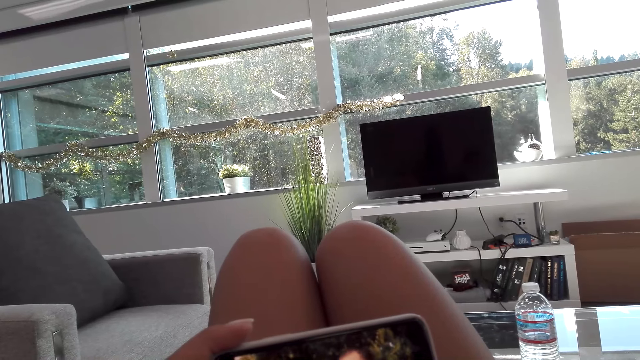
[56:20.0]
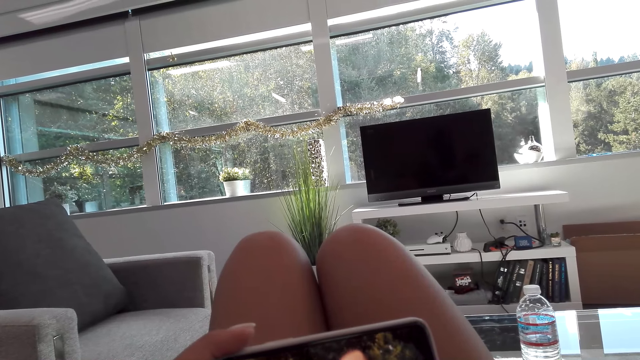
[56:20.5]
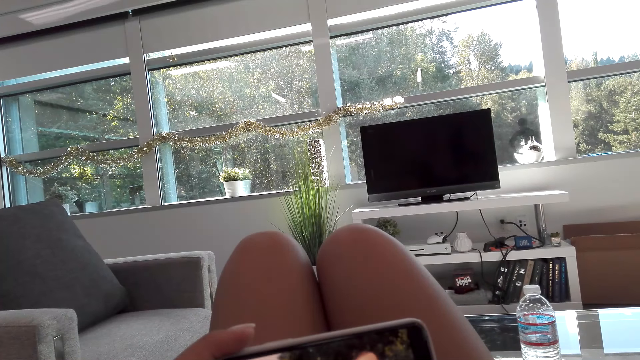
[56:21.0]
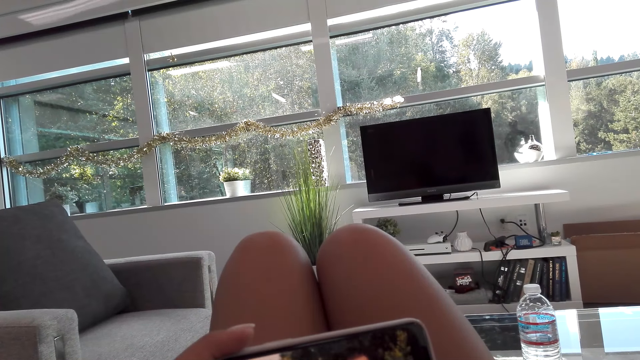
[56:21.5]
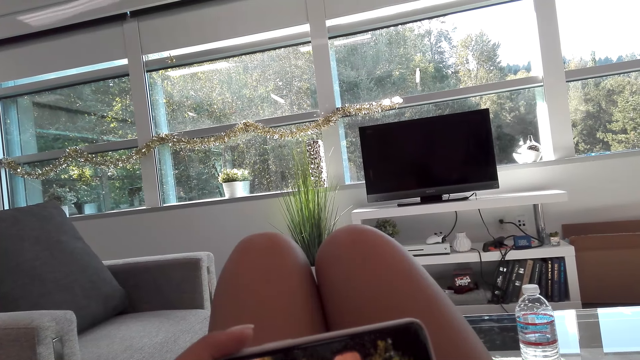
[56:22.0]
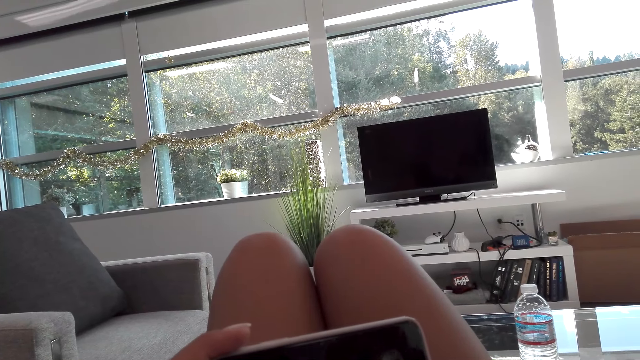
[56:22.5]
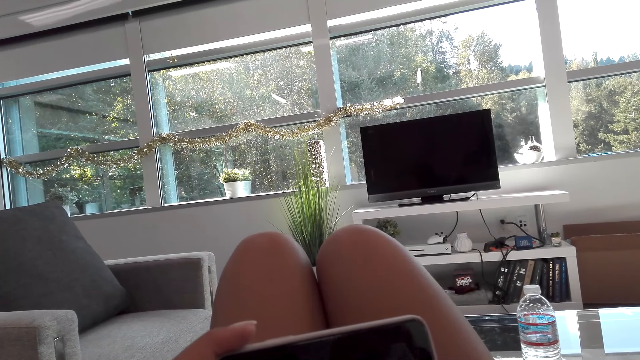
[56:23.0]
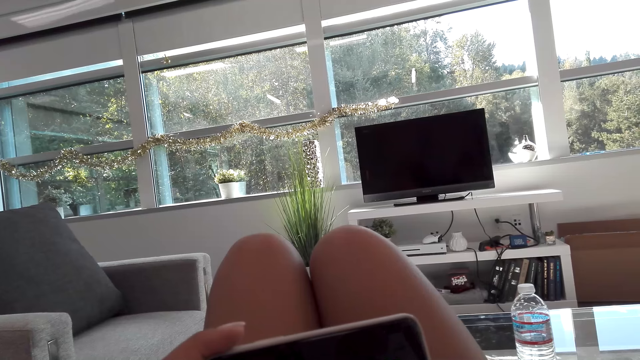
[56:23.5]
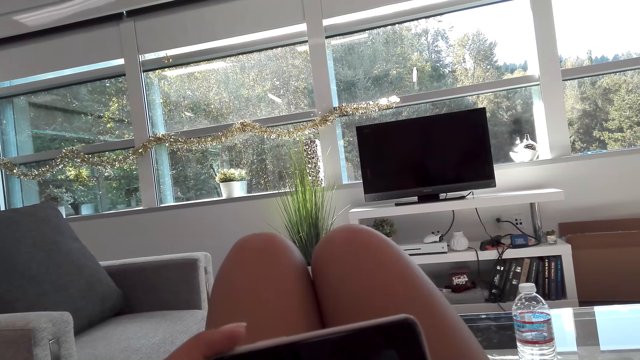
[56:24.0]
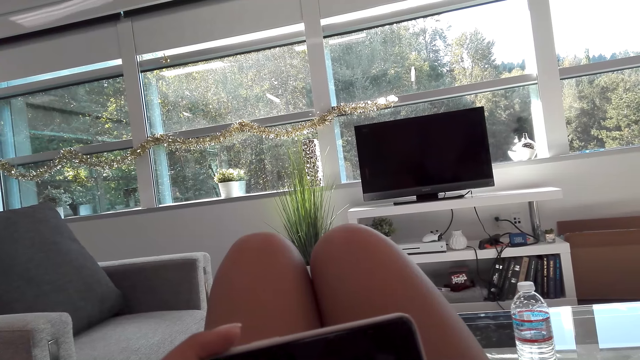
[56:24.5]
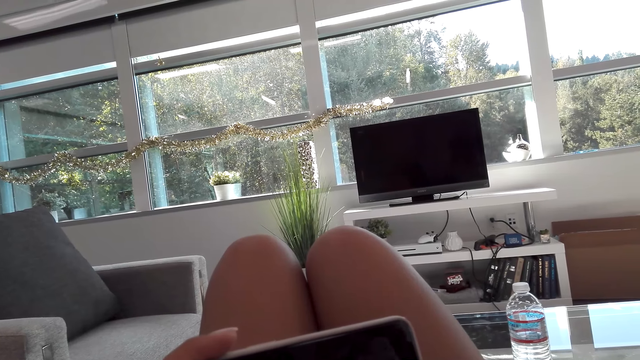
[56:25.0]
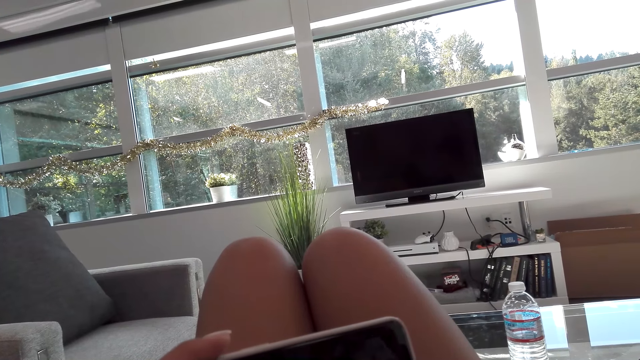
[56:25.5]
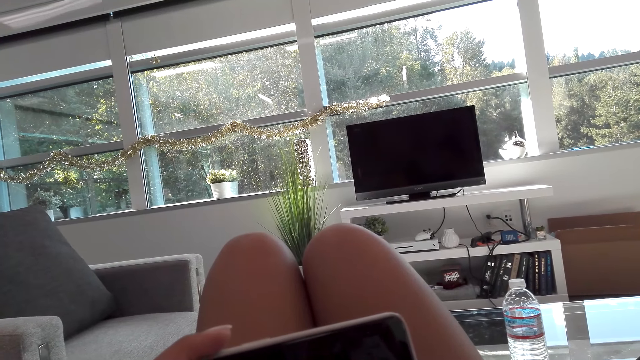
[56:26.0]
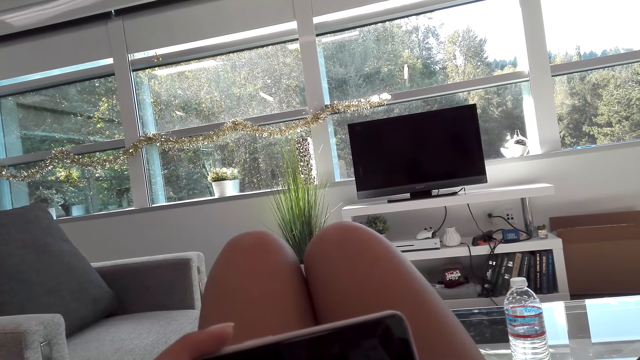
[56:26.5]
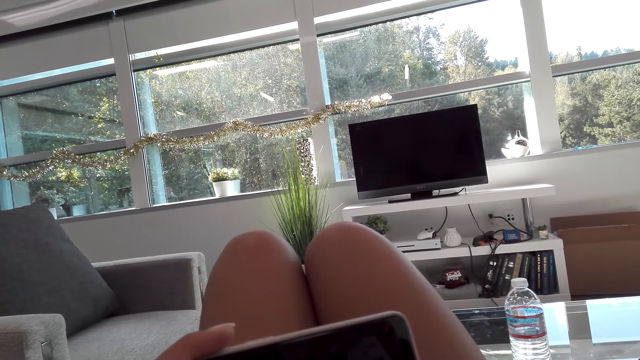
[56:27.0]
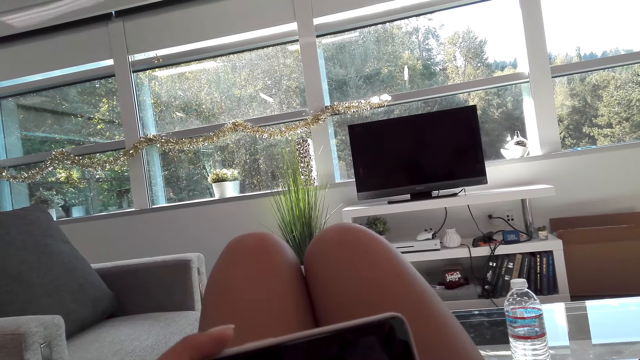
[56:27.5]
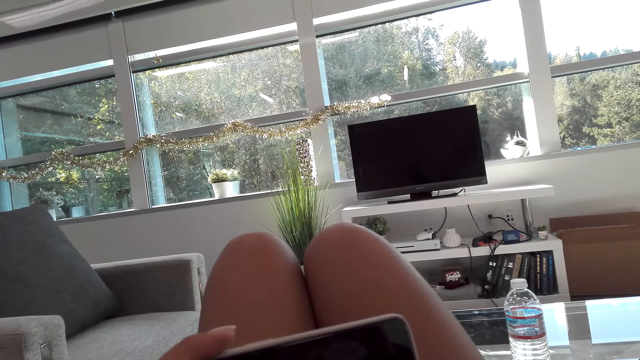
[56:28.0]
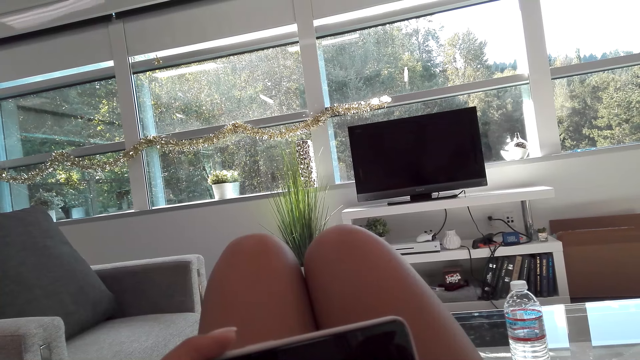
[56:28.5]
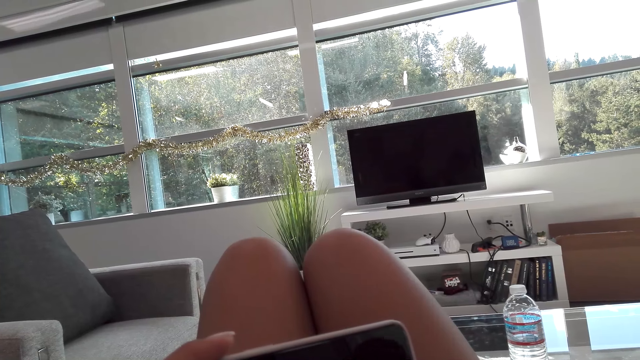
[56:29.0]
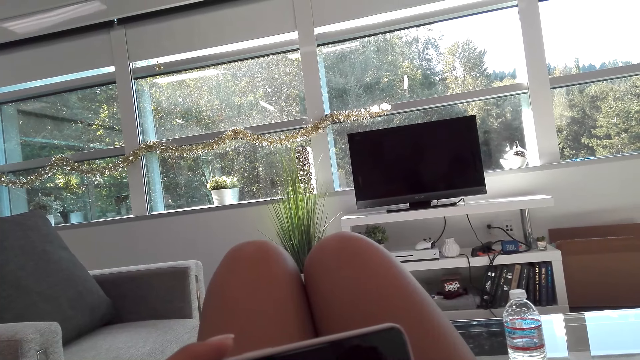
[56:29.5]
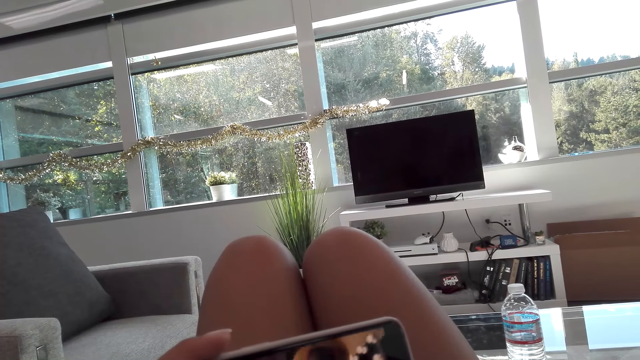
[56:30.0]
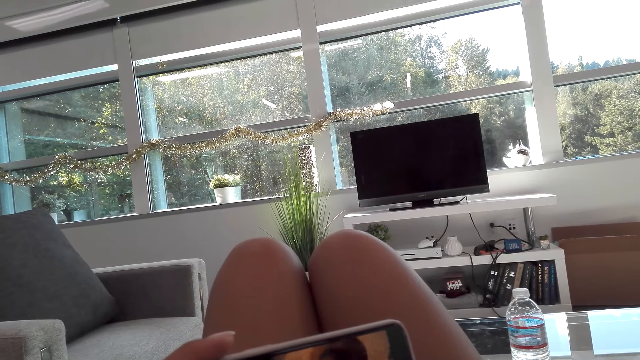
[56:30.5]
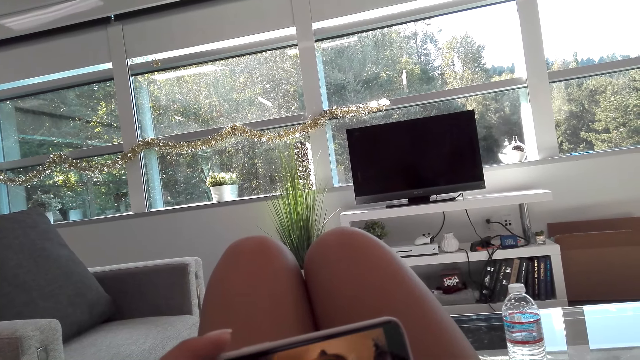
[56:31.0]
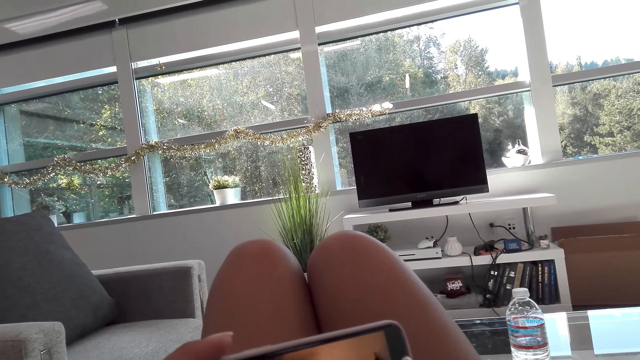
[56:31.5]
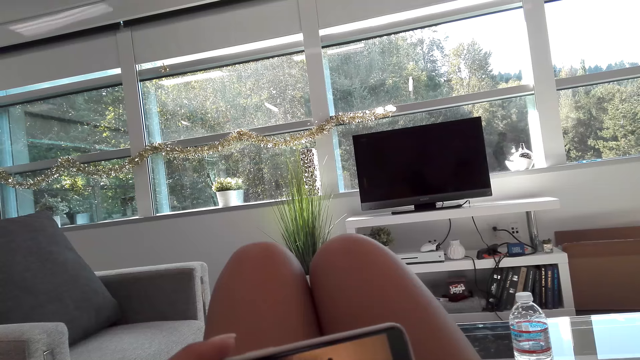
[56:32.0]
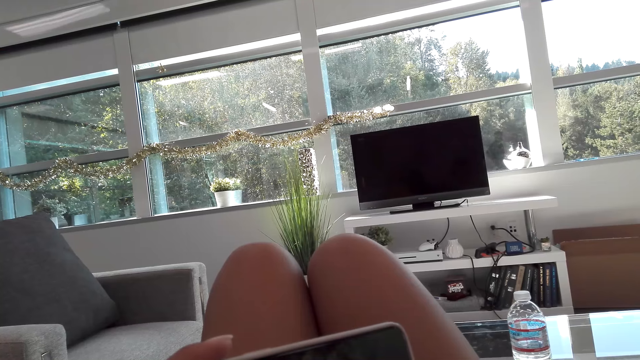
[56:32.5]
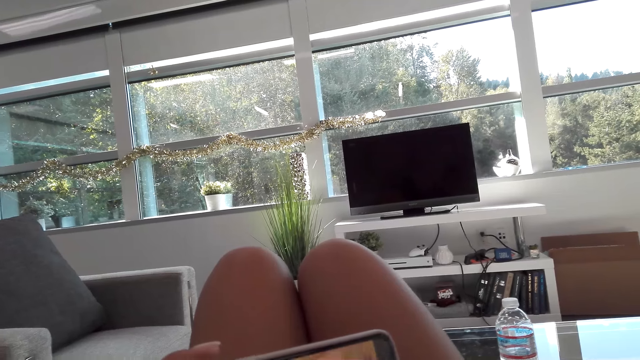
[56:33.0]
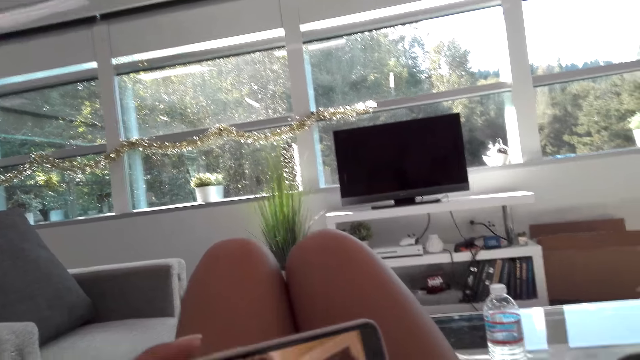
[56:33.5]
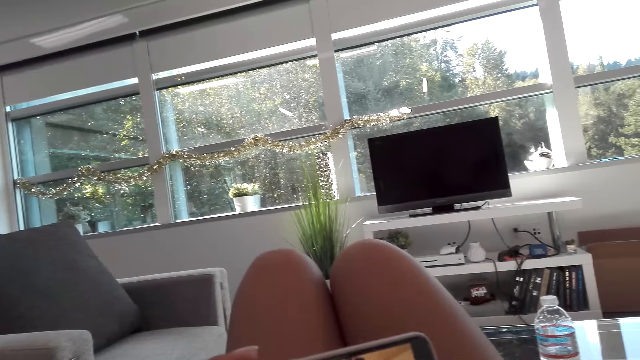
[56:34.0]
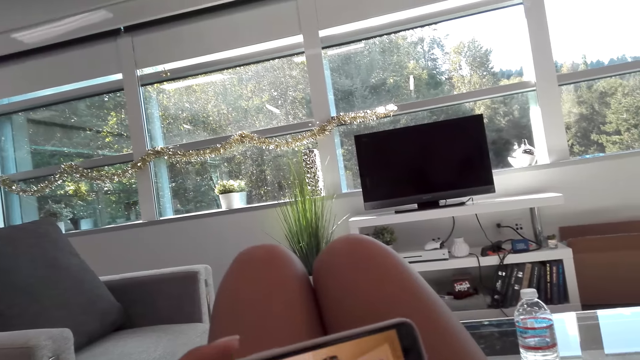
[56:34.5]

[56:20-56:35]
A woman talks to the camera wearer. The camera wearer talks to the woman. The woman talks to the camera wearer. The camera wearer talks to the woman.

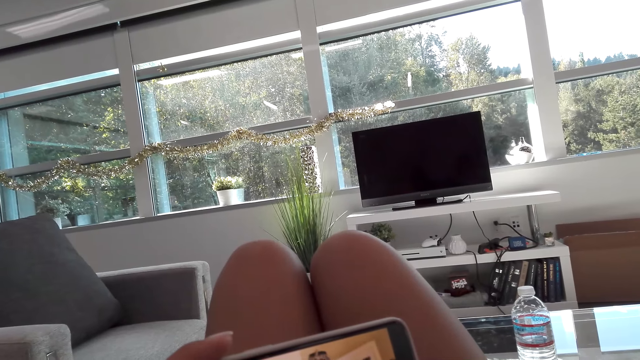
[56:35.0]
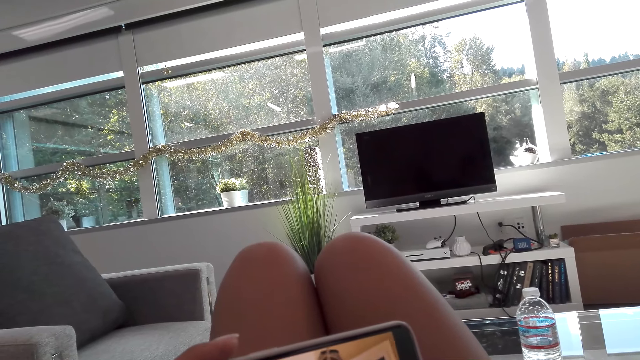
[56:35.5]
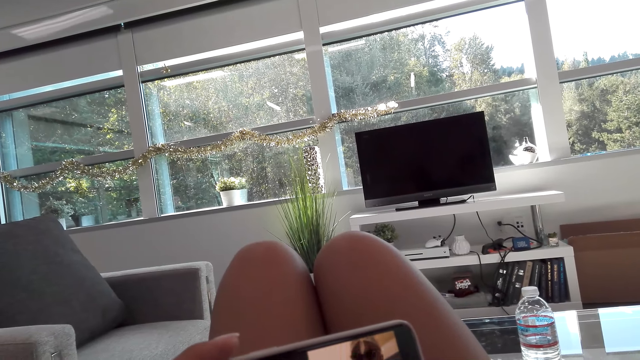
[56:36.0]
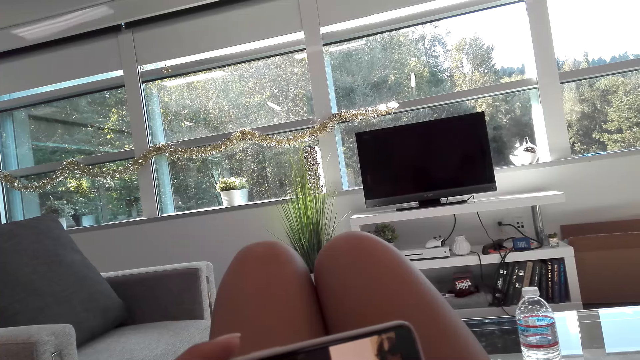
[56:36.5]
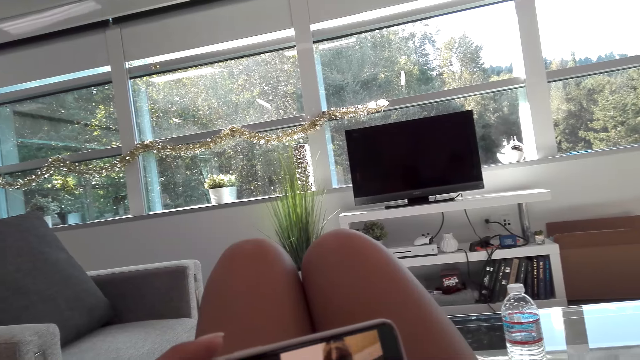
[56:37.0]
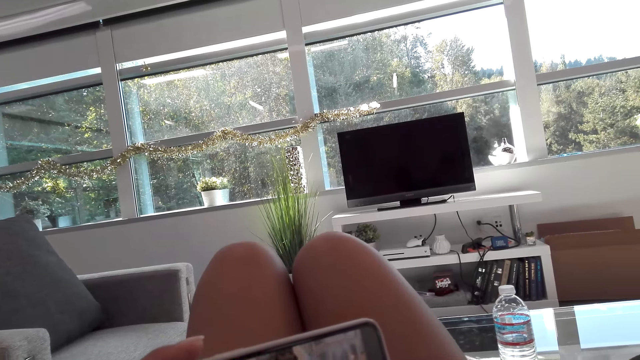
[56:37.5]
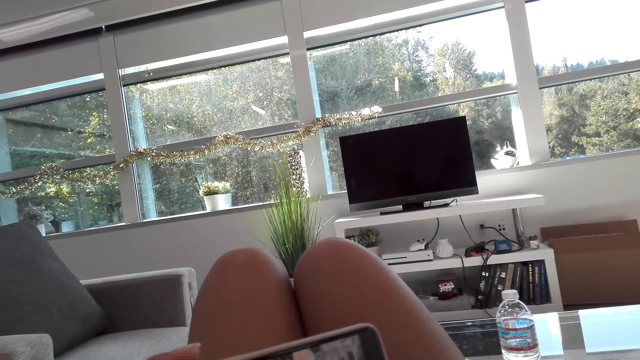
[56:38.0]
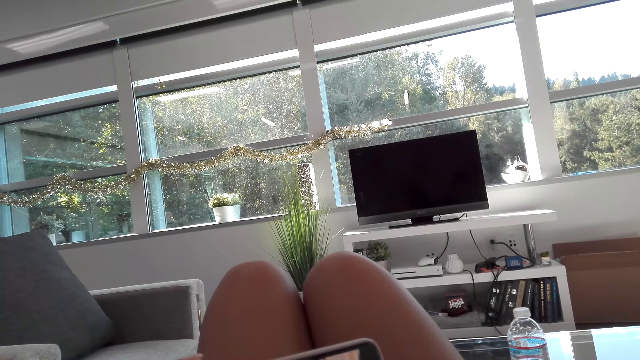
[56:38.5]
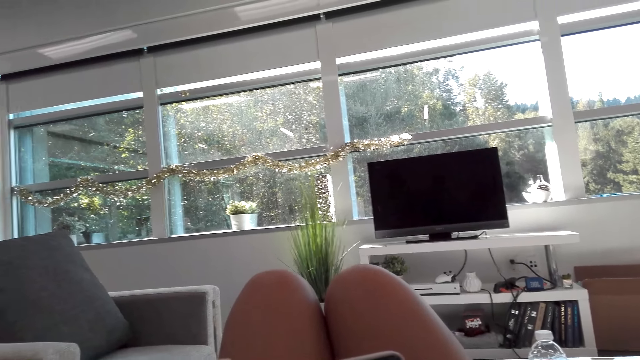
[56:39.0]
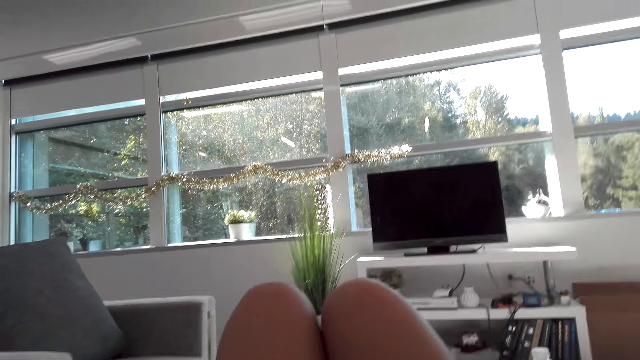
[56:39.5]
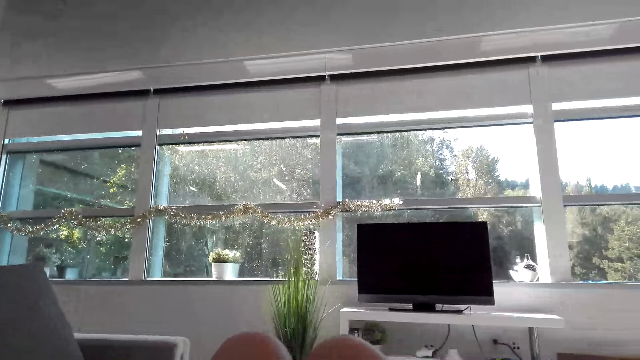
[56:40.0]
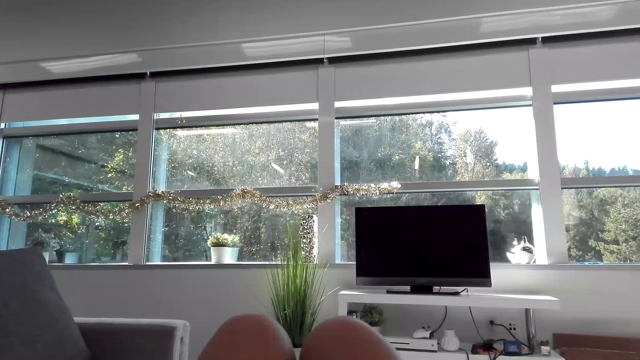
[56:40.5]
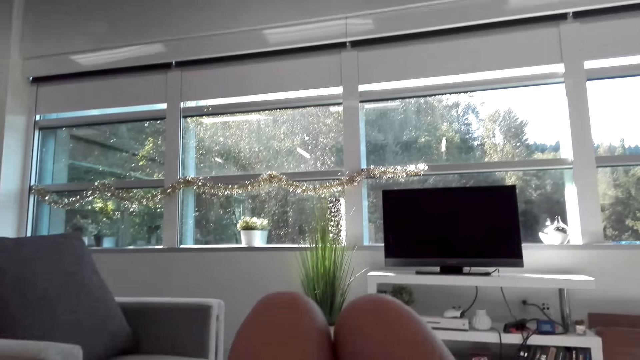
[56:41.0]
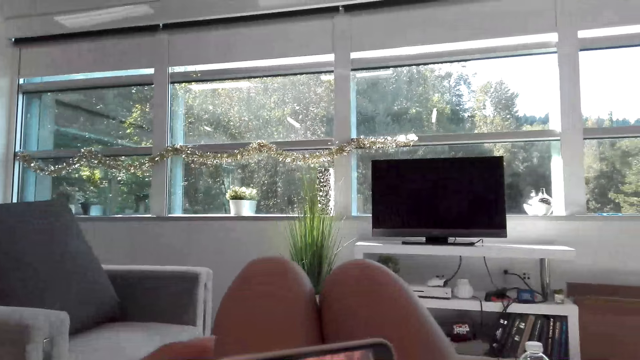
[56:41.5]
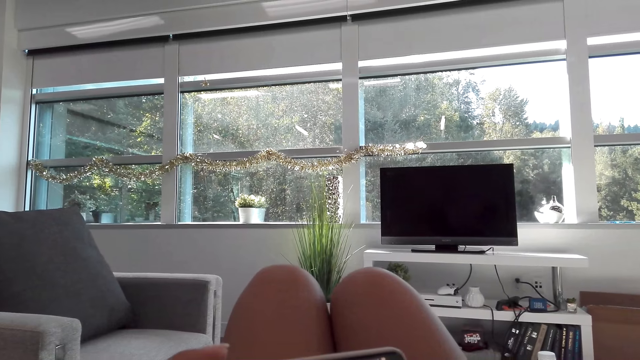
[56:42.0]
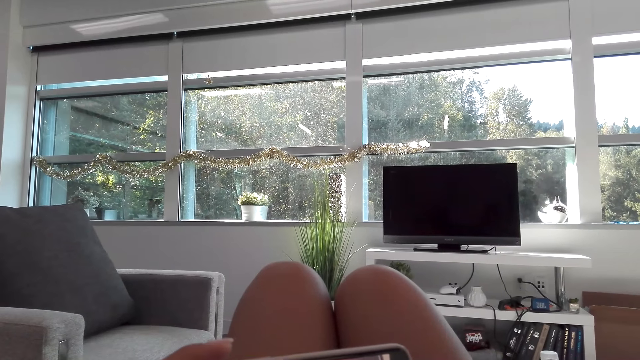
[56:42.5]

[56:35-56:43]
The camera wearer talks to a woman.
